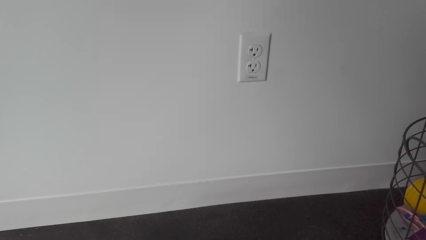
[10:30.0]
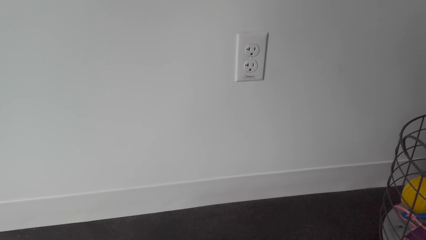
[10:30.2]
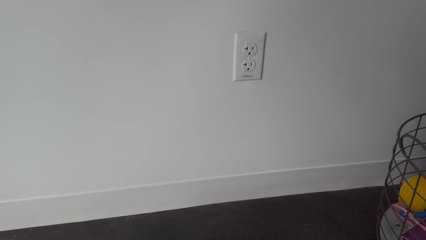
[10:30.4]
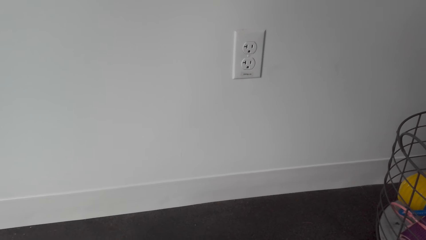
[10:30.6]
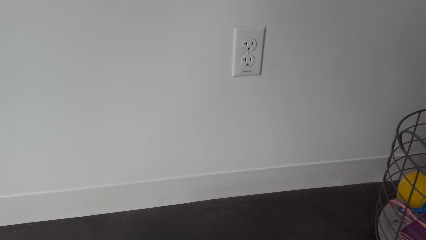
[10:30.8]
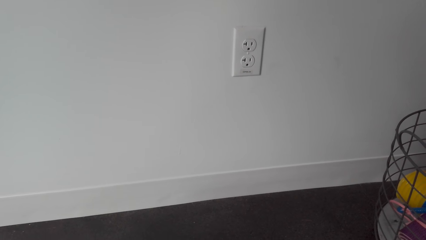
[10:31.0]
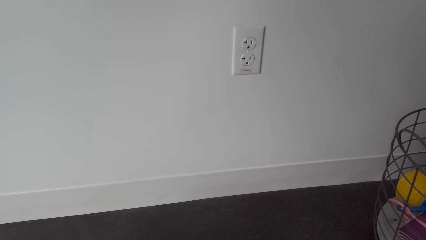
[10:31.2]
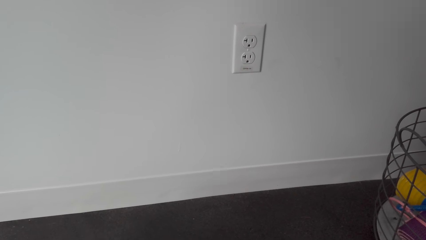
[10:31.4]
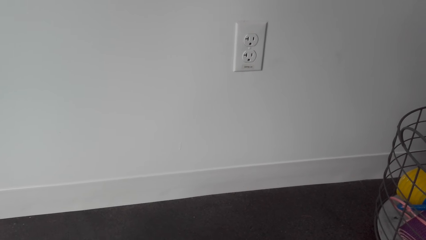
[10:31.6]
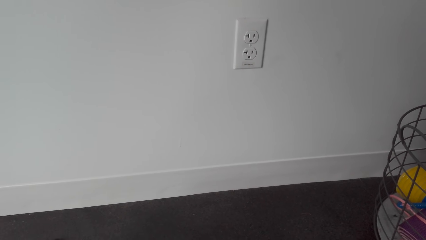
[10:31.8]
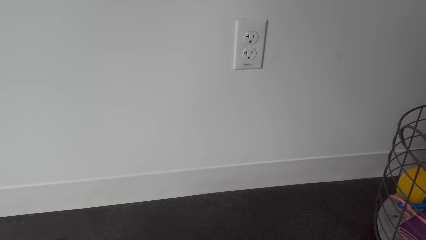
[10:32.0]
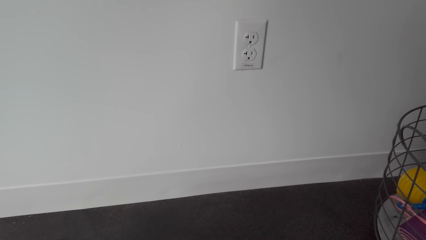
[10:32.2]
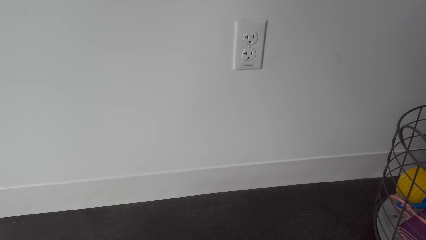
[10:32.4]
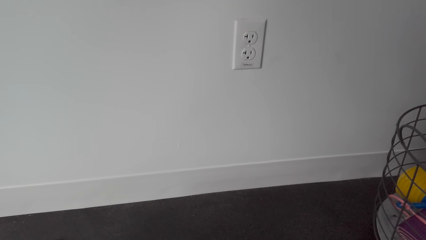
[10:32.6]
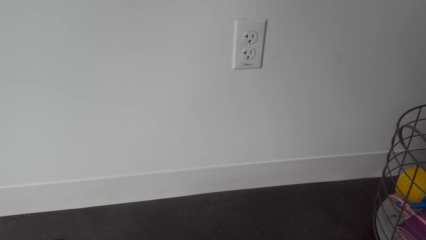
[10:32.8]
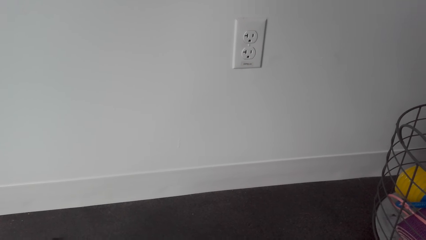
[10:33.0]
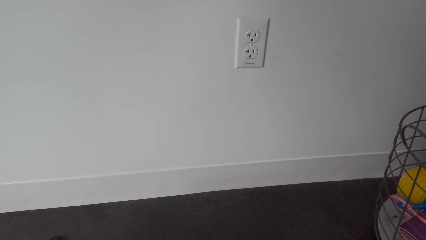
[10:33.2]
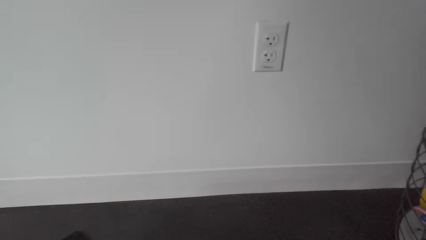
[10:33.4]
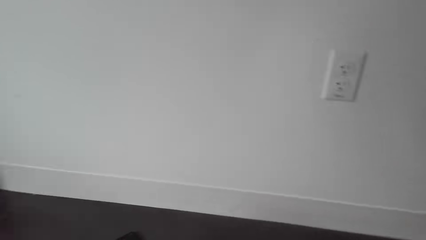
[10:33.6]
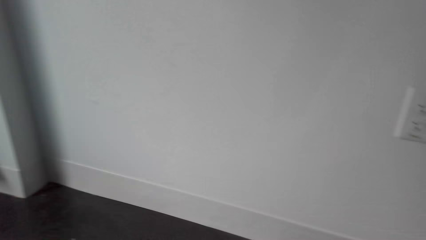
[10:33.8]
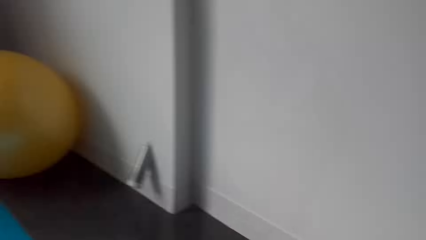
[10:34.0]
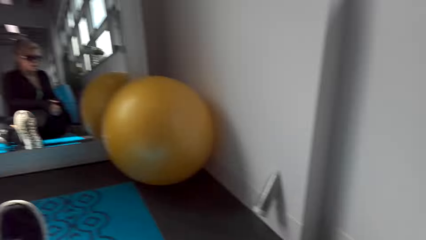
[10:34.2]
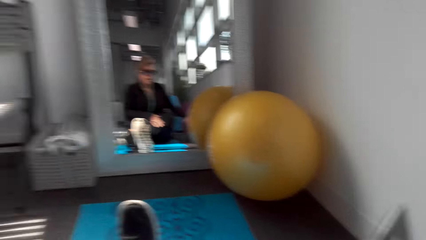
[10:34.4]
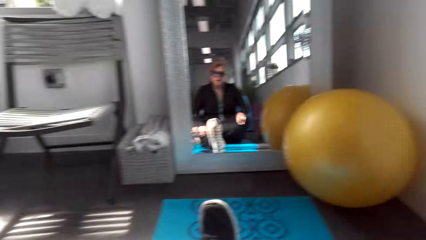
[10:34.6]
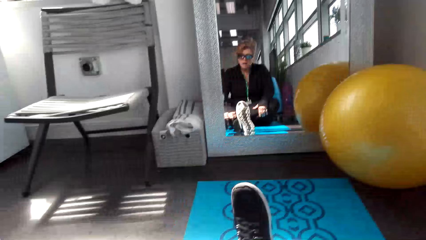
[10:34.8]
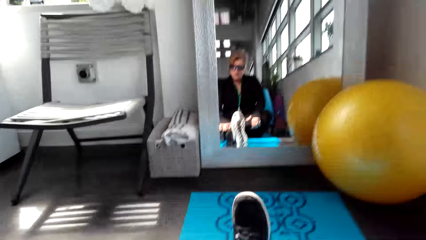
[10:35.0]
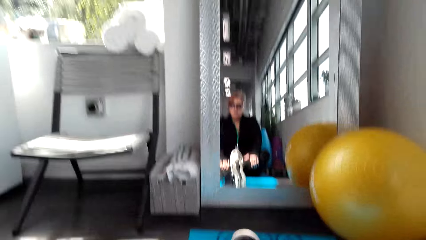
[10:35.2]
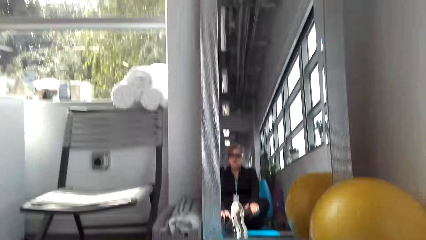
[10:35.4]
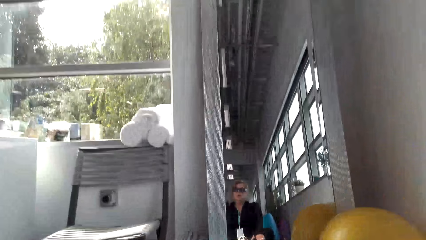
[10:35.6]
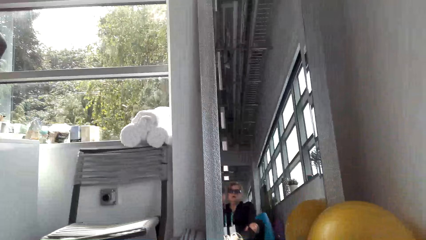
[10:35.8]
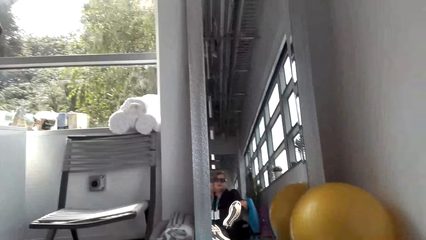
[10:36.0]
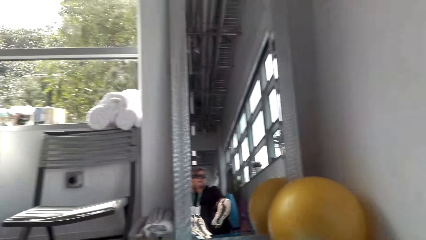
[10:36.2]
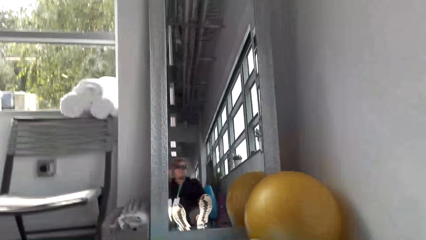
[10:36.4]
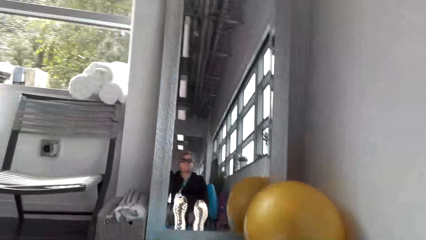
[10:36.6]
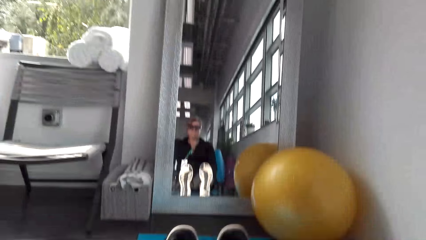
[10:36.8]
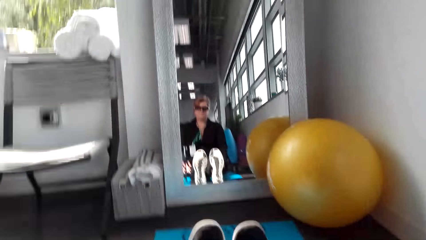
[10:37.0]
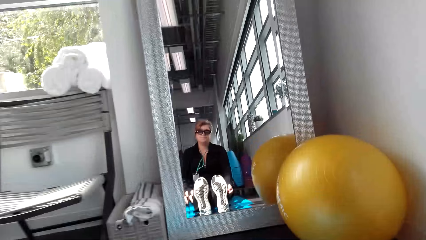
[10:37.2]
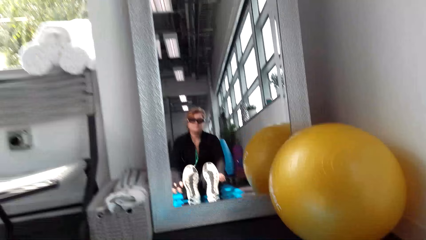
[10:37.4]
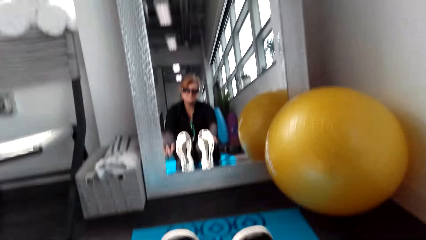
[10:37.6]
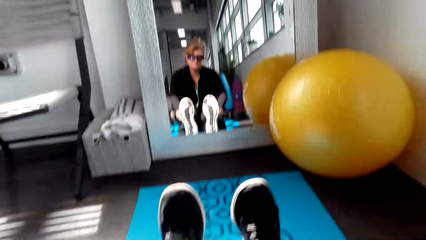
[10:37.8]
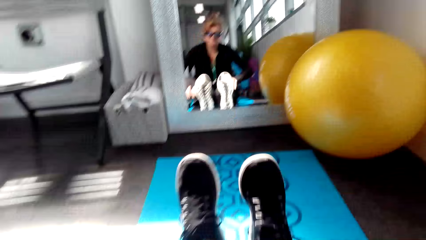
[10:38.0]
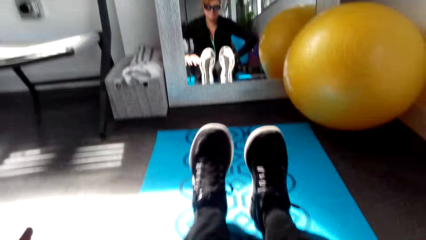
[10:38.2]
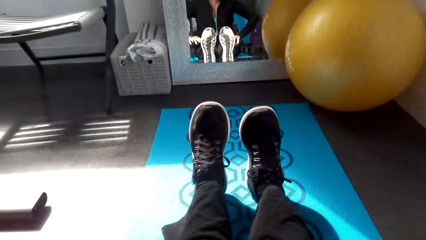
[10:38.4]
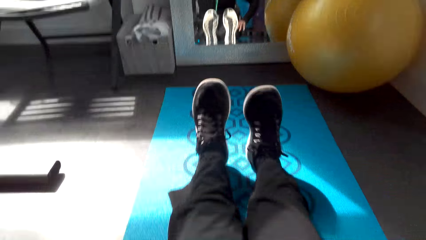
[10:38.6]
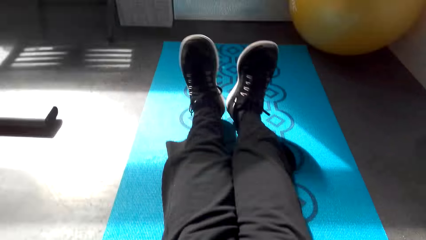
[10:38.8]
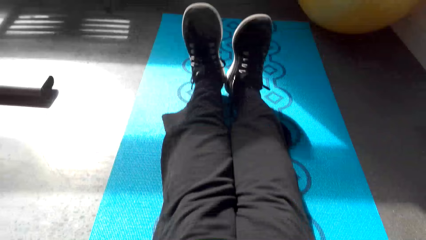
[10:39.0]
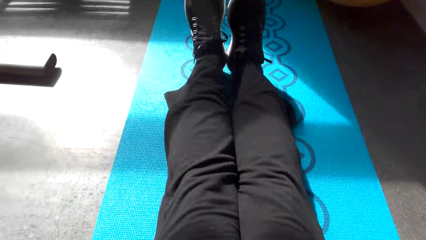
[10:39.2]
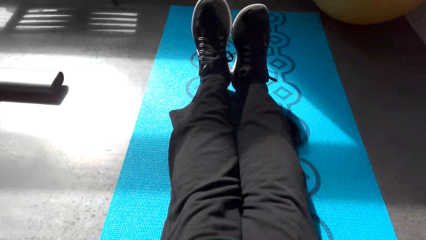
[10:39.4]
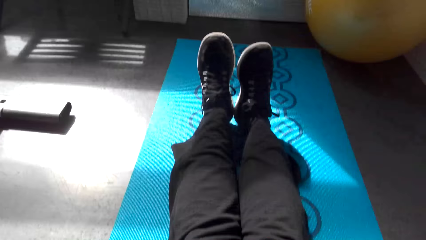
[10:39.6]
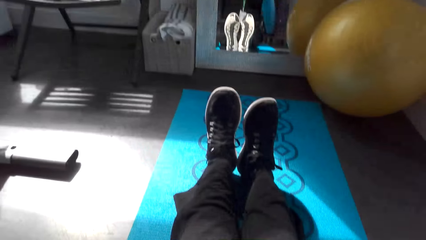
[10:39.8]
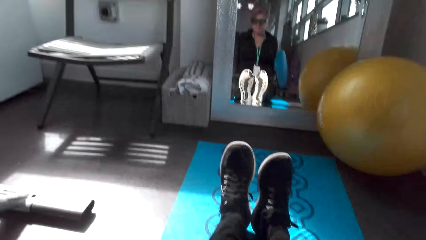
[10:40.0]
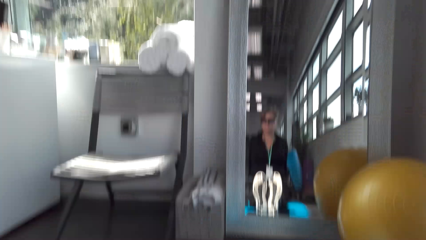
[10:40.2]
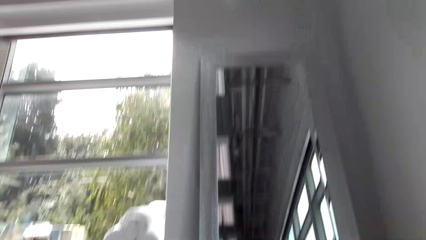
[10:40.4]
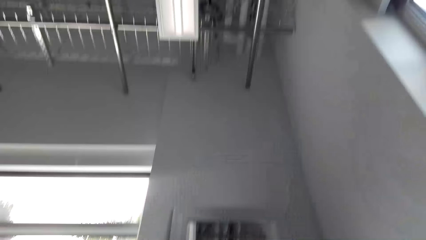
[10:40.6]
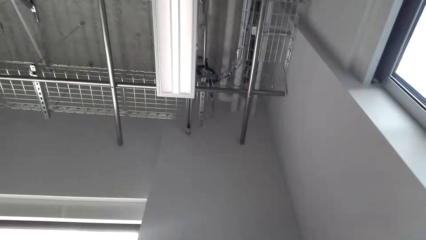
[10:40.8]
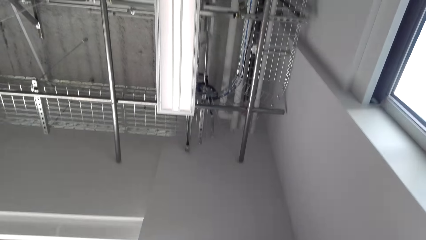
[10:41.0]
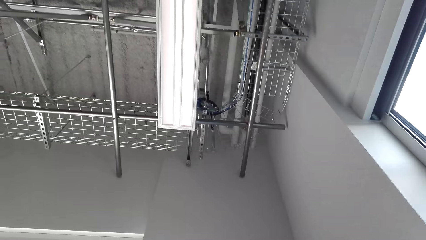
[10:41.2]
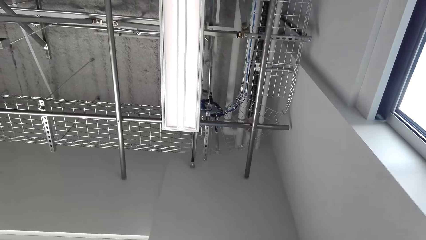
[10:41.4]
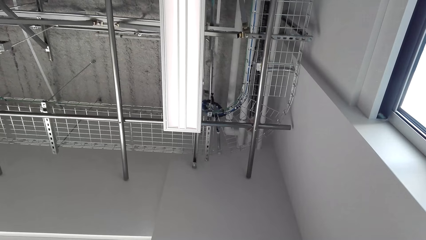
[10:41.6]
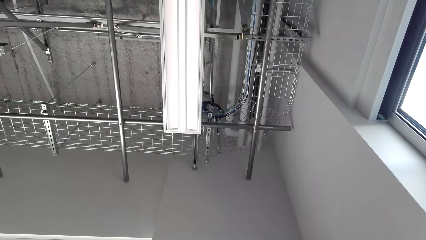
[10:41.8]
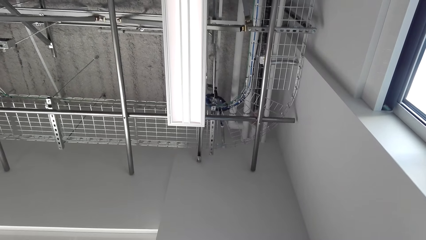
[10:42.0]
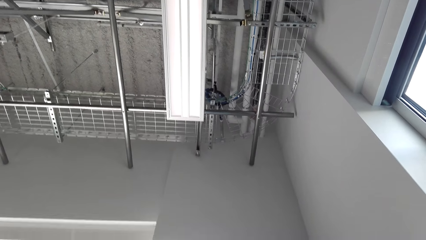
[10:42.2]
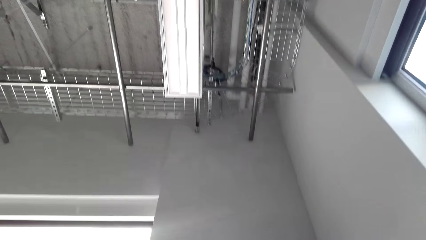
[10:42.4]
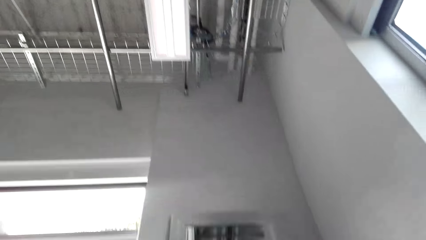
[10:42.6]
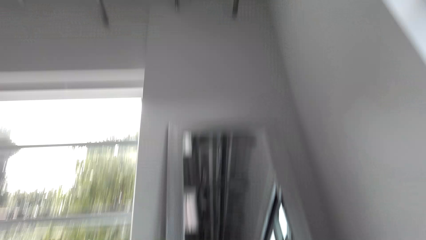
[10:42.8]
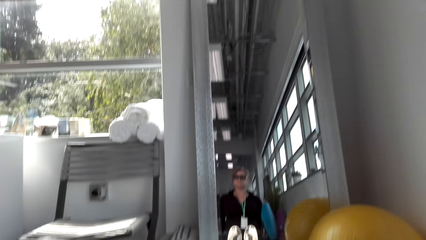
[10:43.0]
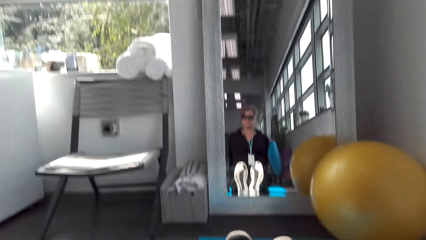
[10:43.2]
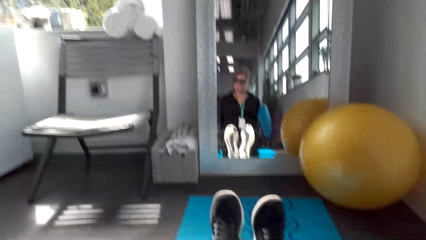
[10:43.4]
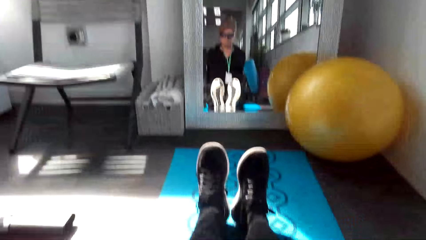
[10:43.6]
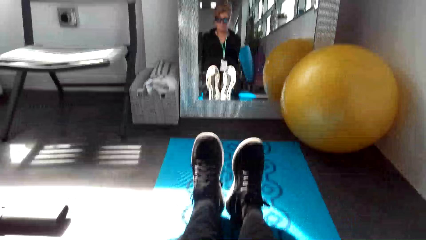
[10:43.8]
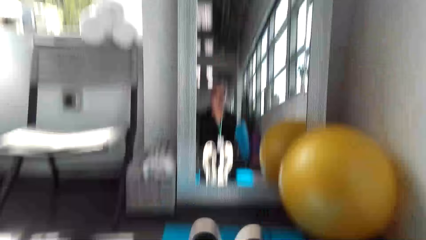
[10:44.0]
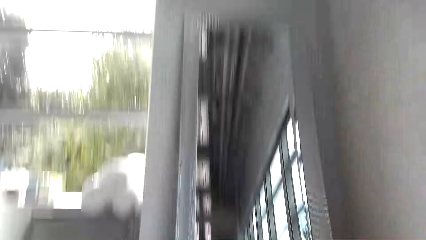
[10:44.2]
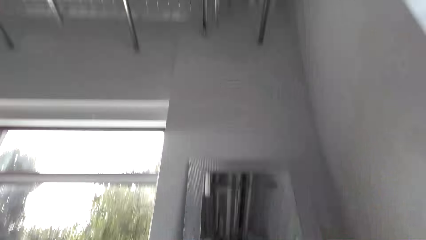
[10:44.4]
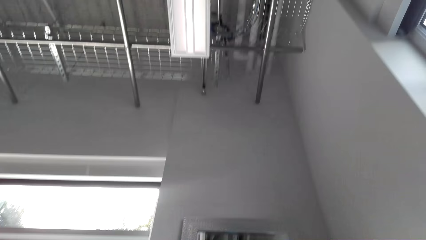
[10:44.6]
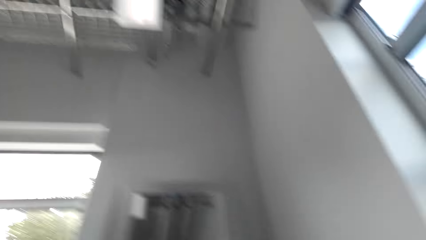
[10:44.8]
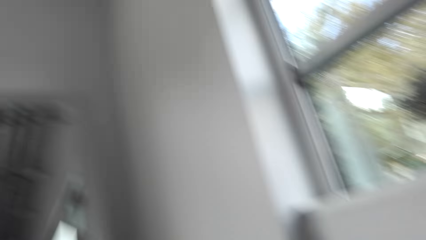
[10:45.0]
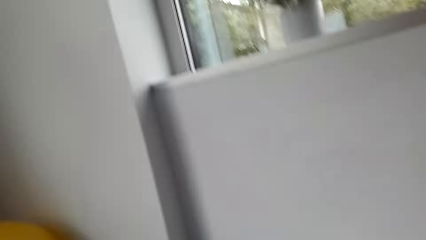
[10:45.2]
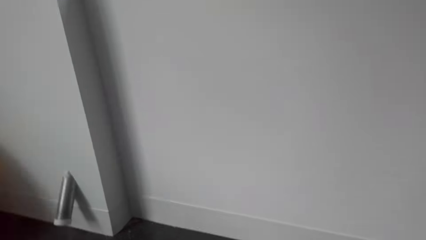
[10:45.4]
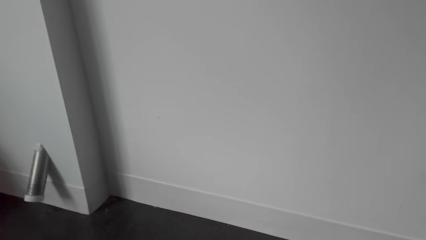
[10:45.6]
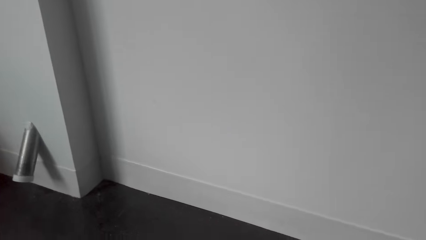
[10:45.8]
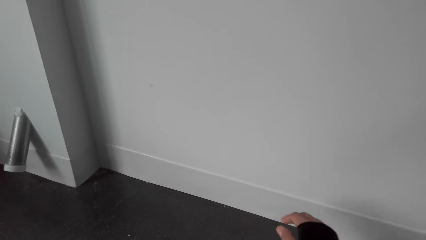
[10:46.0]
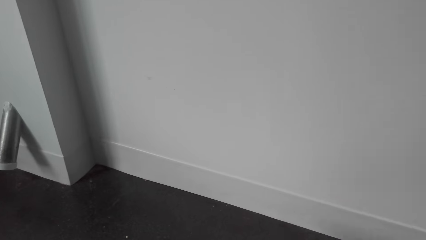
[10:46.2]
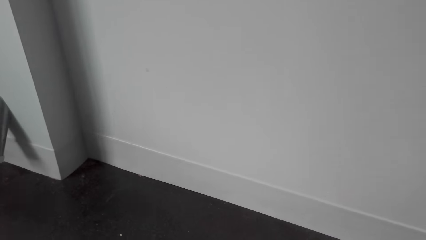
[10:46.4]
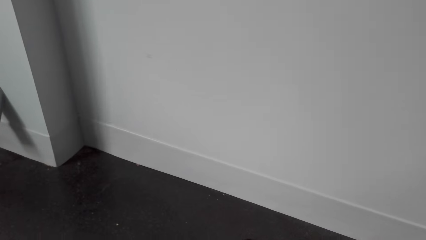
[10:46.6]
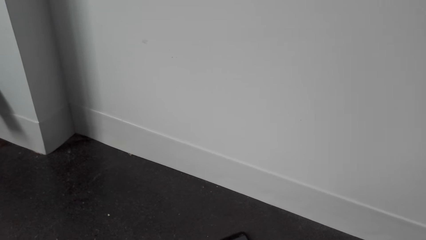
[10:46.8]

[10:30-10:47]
The camera wearer stretches the leg. They look around.
